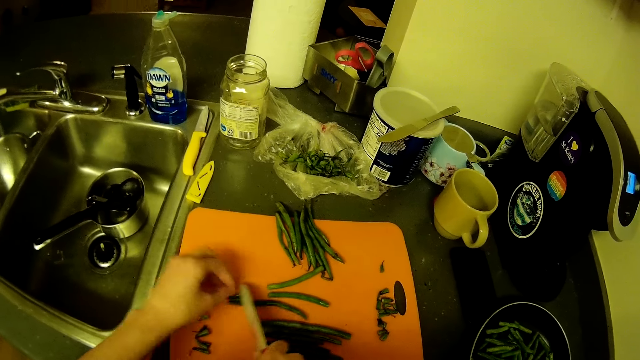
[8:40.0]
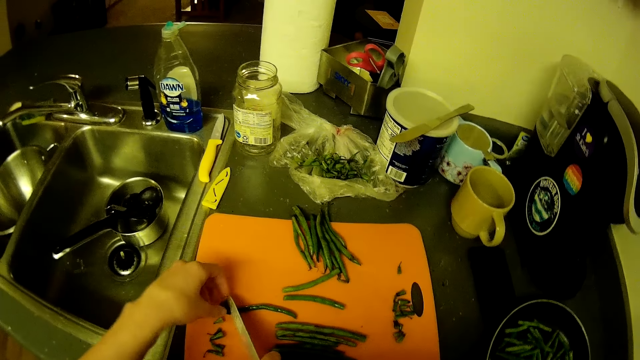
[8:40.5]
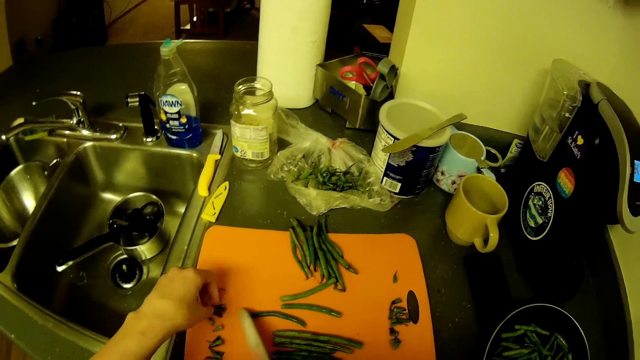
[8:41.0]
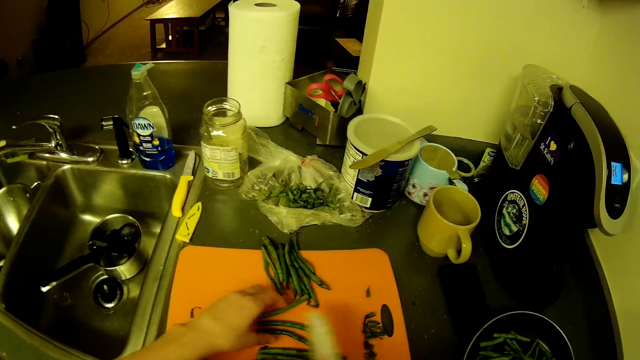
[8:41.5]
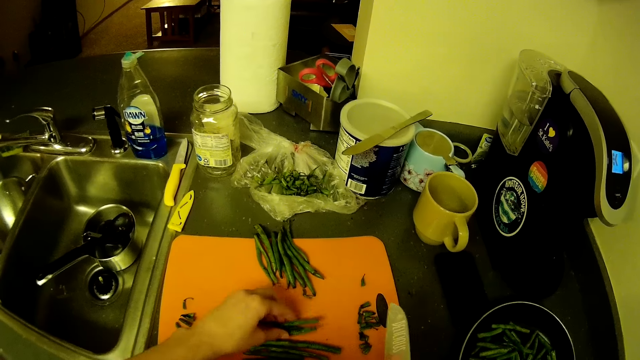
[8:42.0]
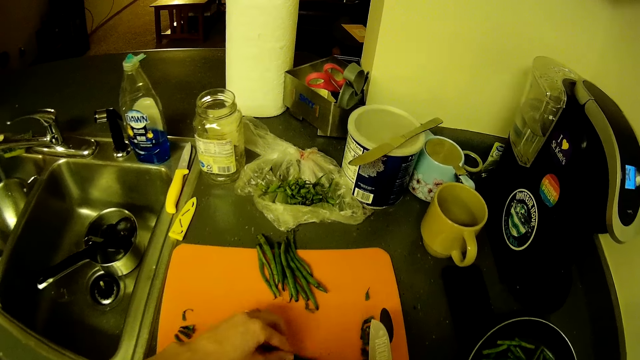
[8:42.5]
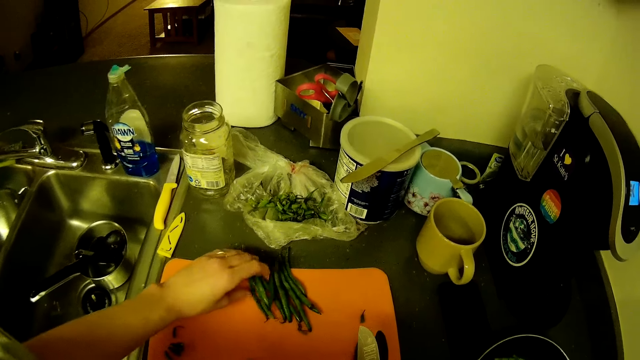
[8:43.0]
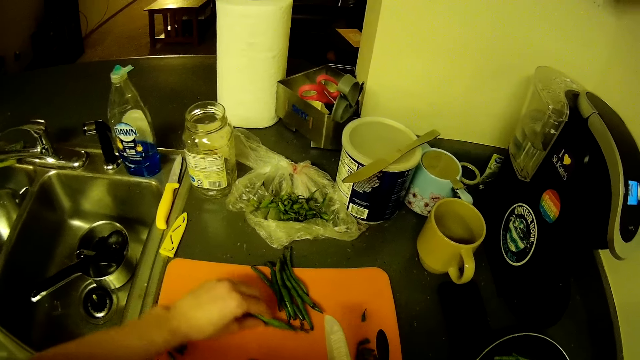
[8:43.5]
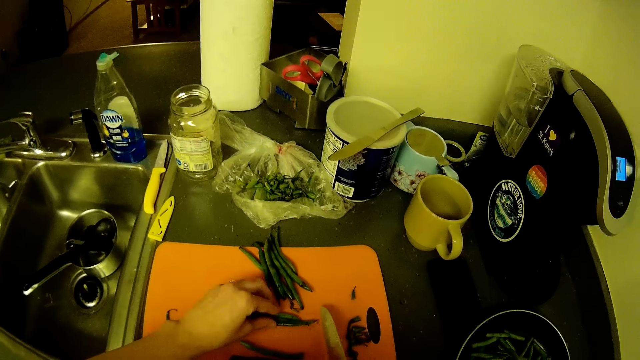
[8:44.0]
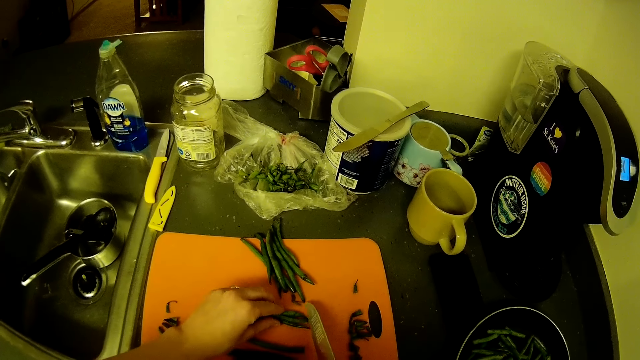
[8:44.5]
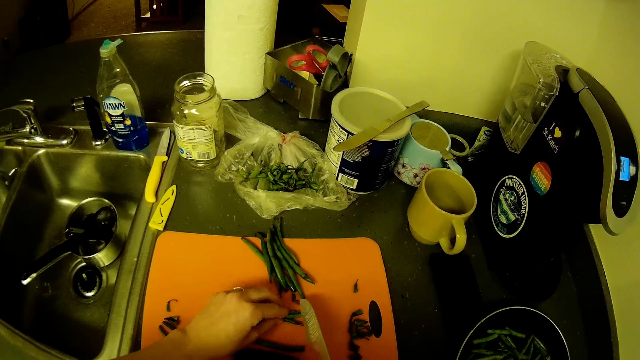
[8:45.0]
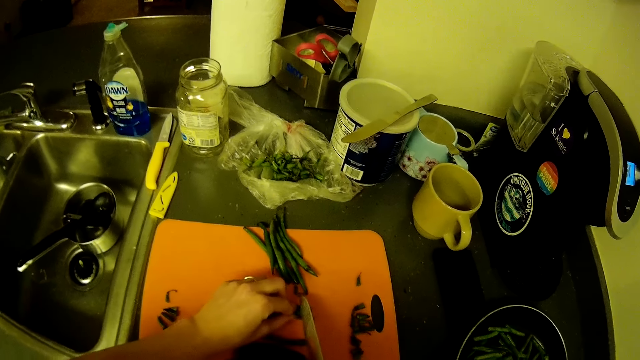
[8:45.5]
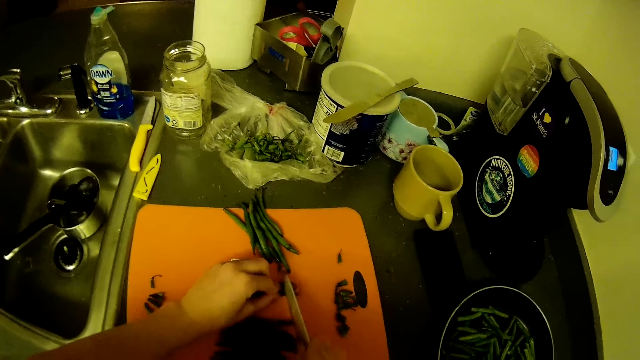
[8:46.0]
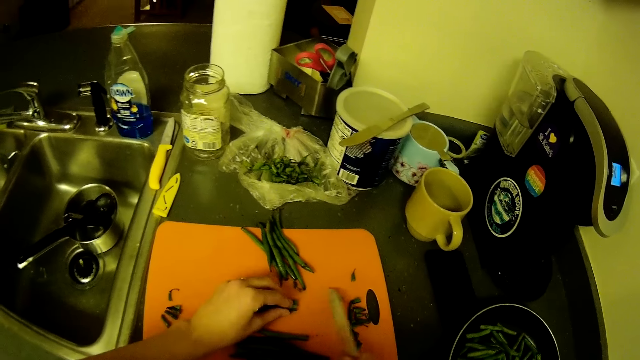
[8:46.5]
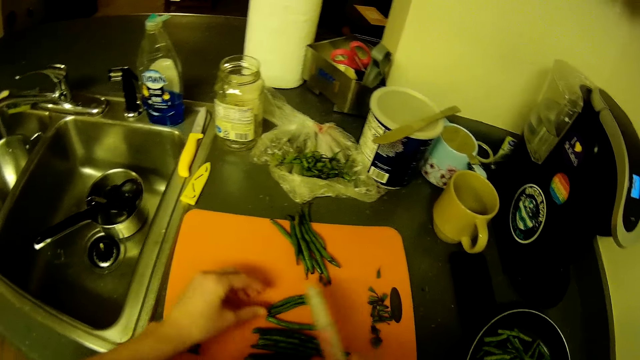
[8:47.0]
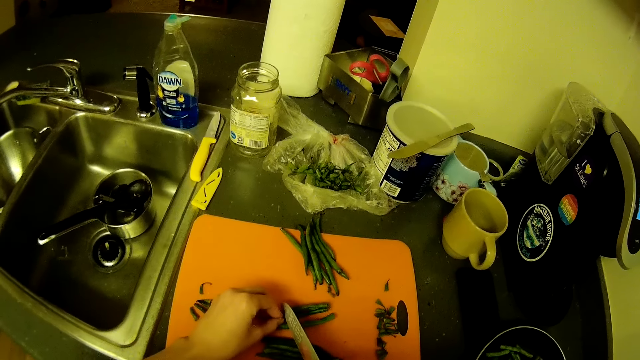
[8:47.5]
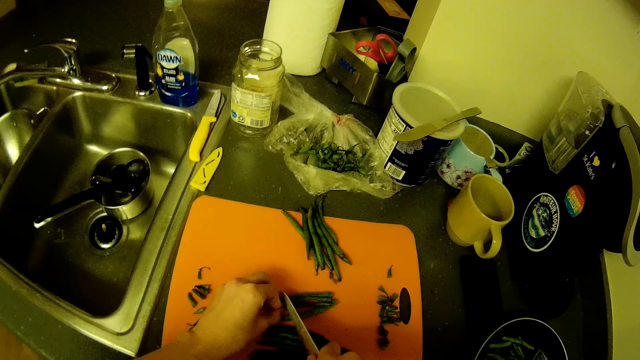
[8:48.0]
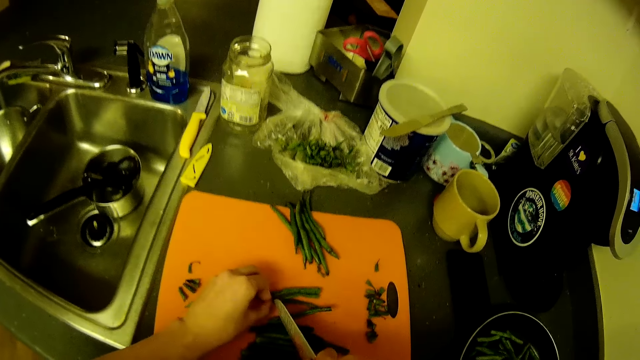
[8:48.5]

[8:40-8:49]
The camera wearer moves the green beans. She picks green beans from the chopping board with her left hand. She cuts the green beans' edges on the chopping board with the knife.

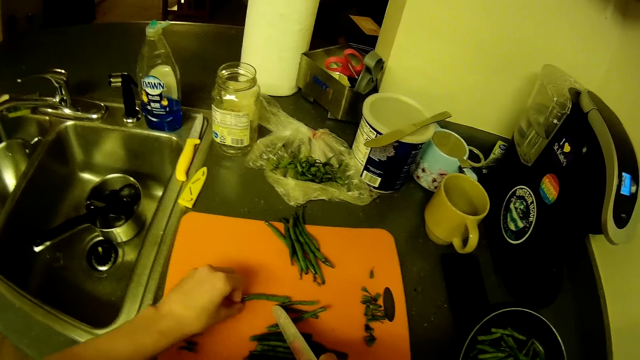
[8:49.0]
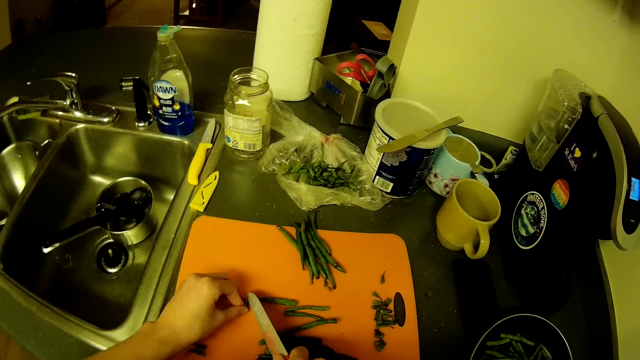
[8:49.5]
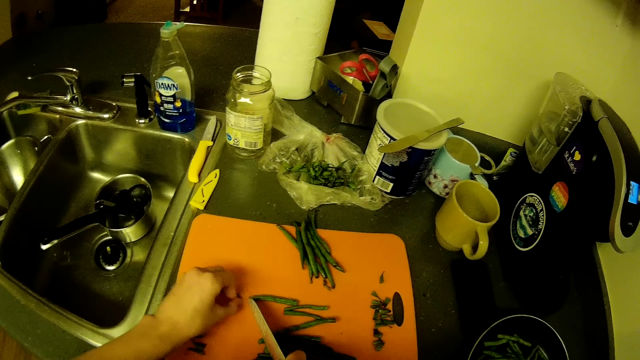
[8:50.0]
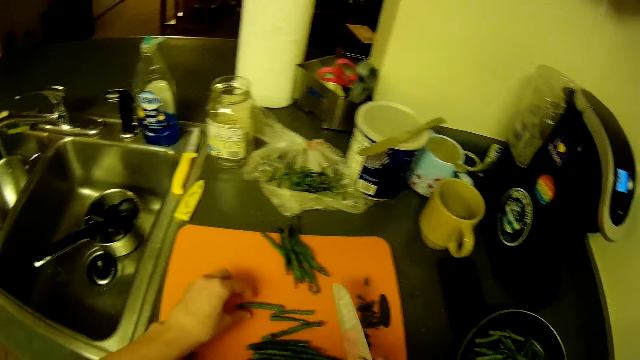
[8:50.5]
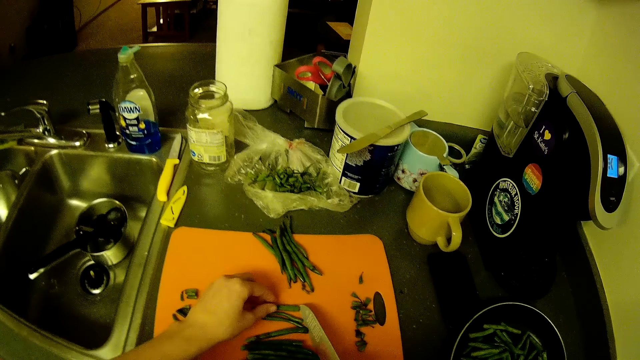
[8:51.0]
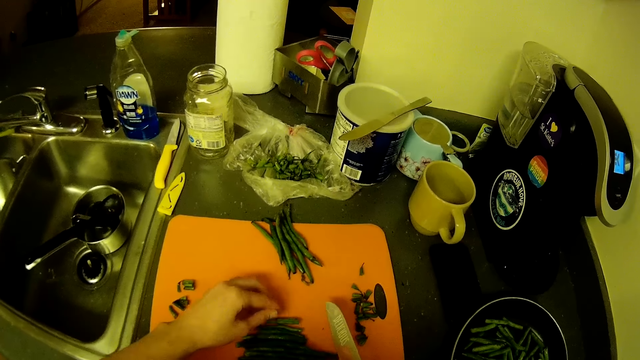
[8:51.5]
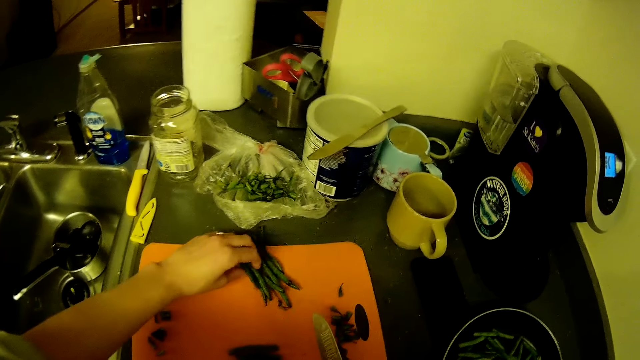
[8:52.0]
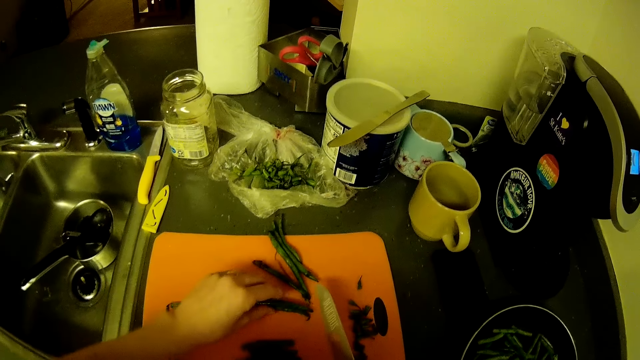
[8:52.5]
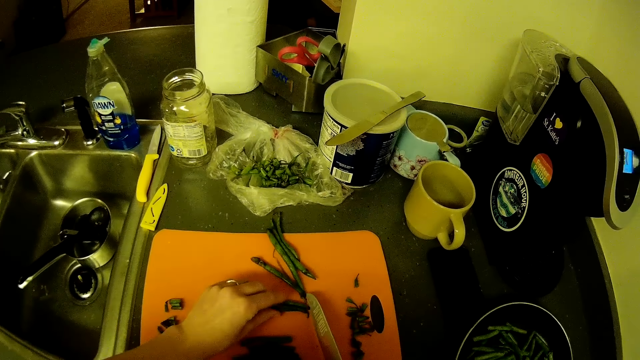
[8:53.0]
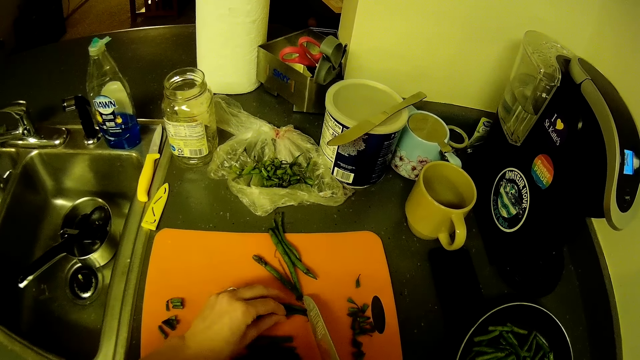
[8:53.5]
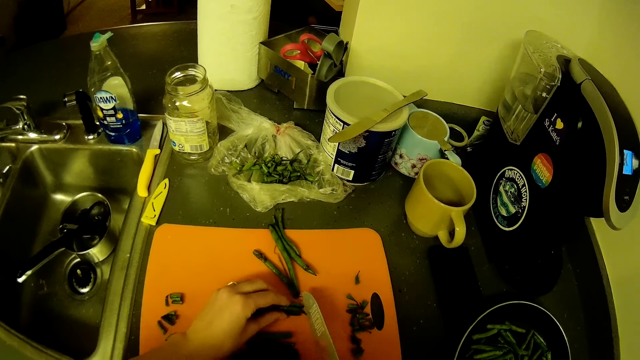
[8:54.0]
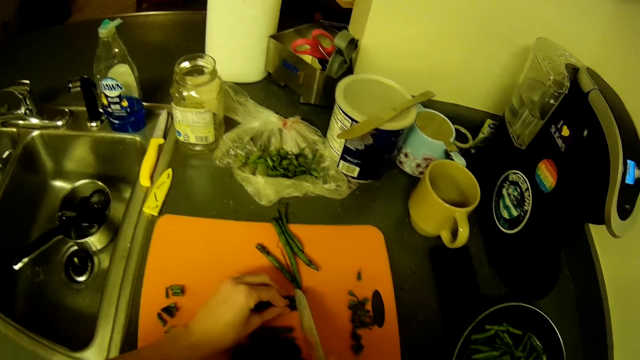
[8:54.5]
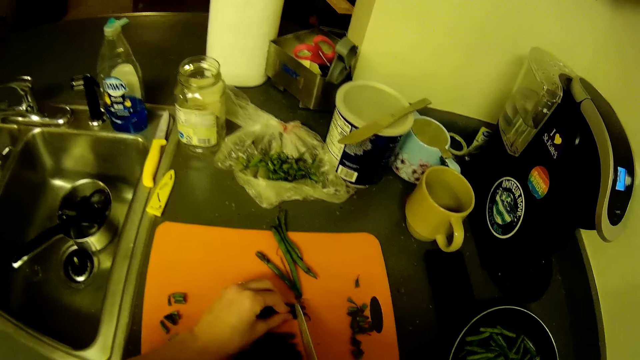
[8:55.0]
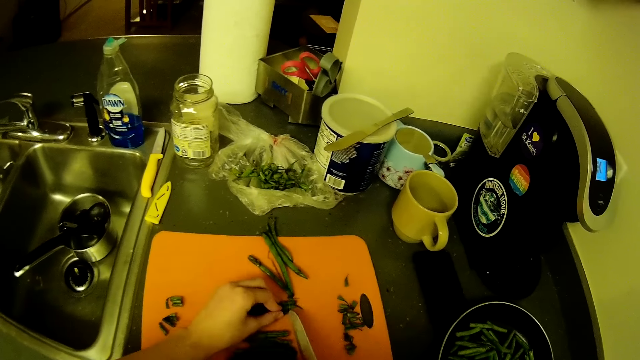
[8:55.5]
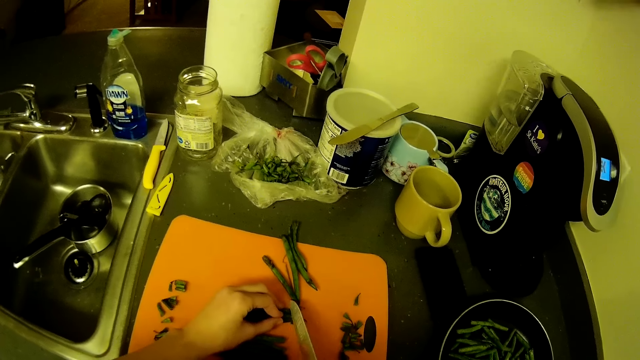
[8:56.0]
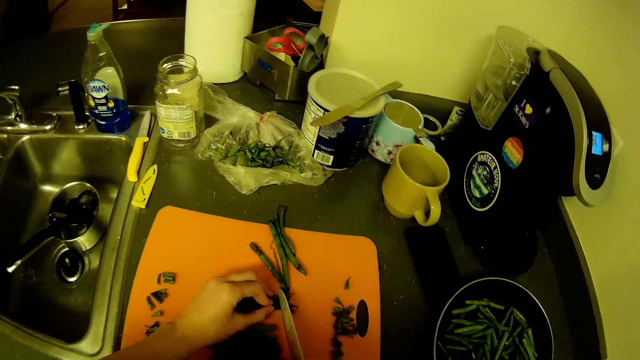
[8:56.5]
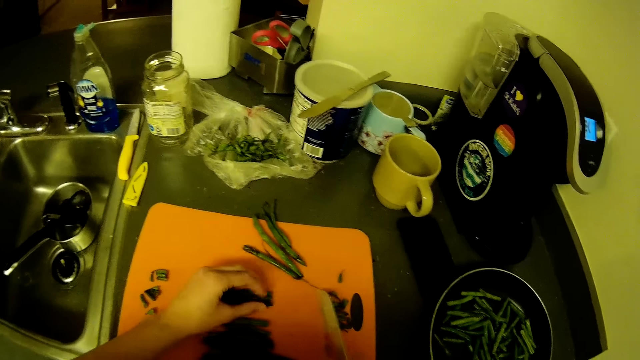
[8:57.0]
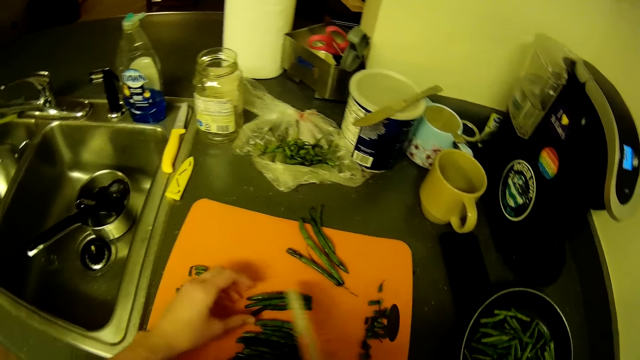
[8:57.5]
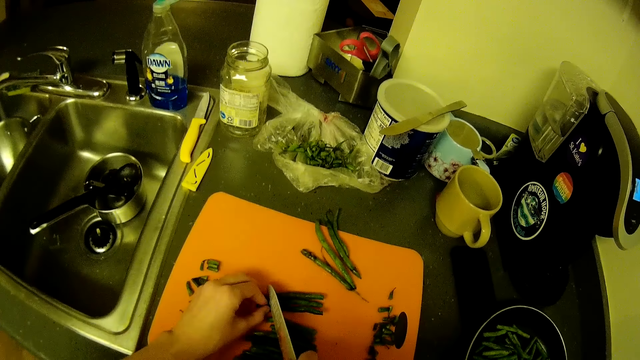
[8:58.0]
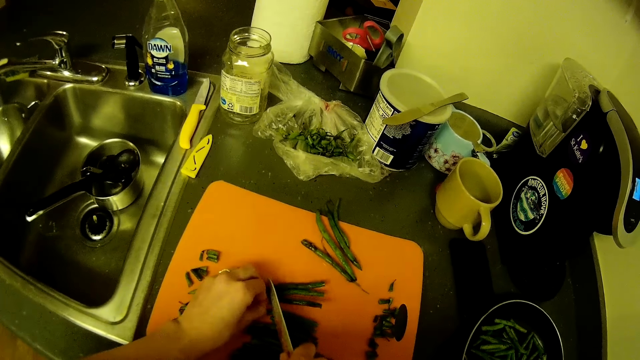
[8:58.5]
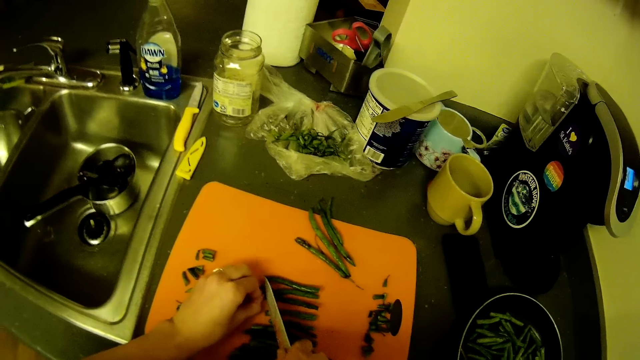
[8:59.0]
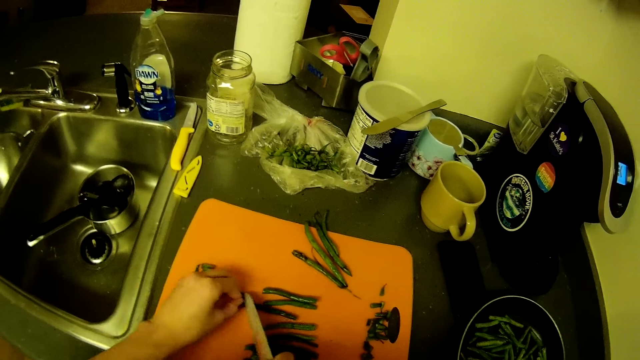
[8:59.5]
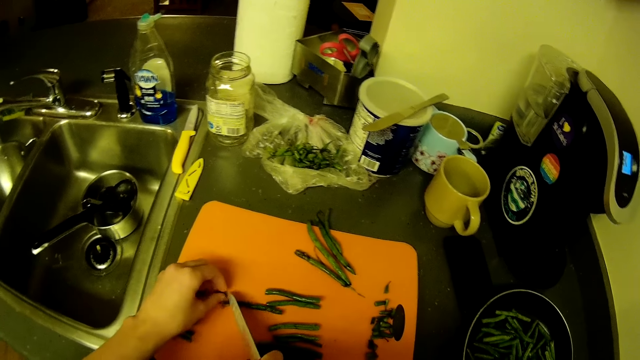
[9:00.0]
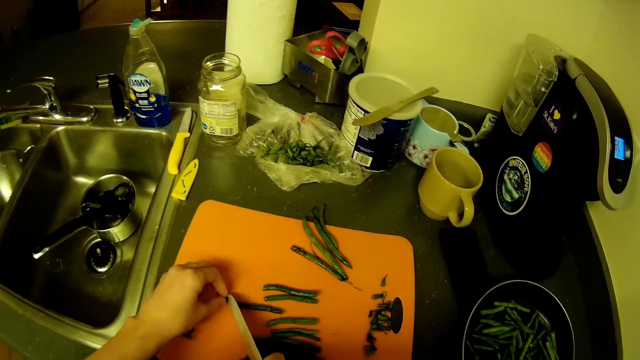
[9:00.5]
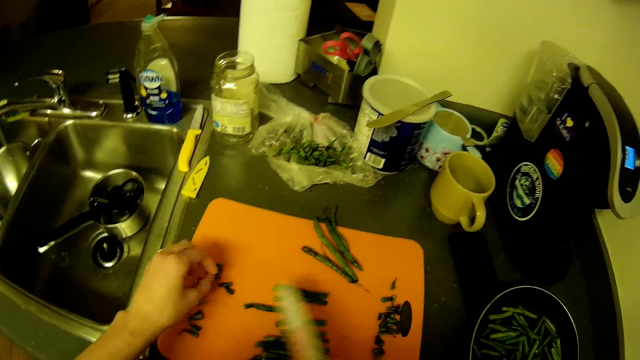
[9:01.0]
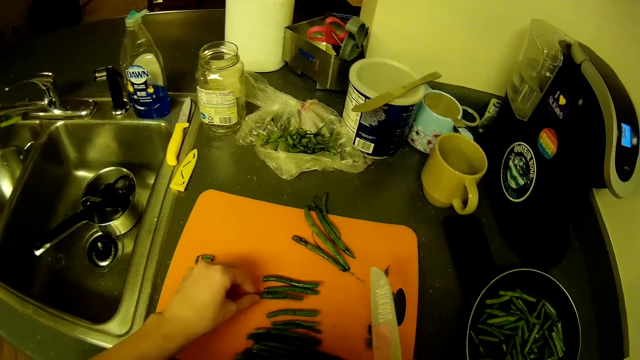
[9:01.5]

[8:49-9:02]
The camera wearer moves the green beans. She picks the green beans from the chopping board with her left hand. She cuts the green beans' edges on the chopping board with the knife.
